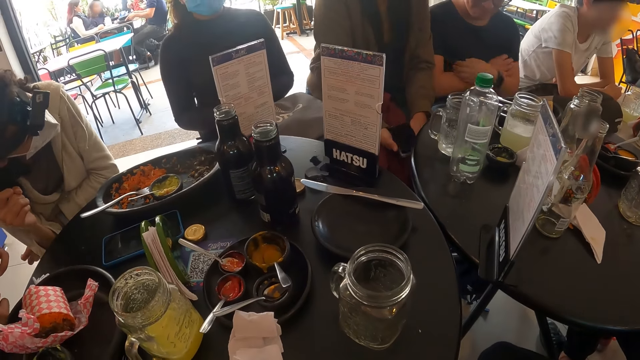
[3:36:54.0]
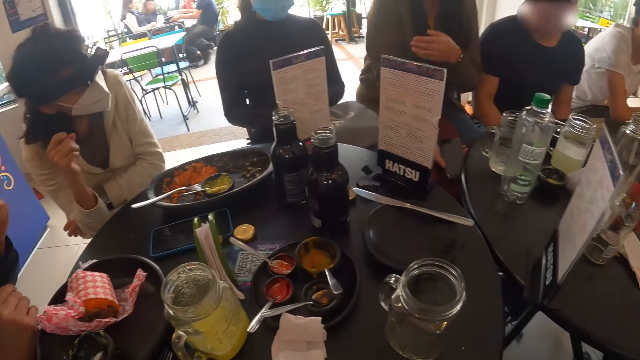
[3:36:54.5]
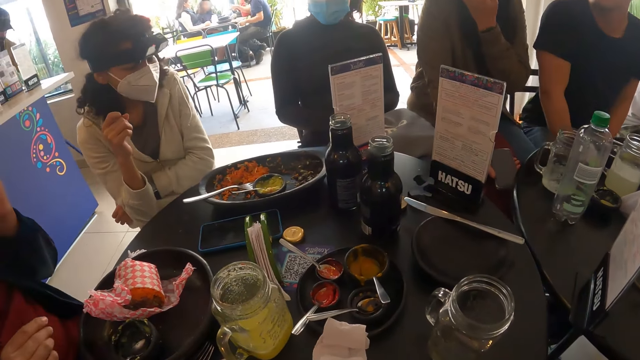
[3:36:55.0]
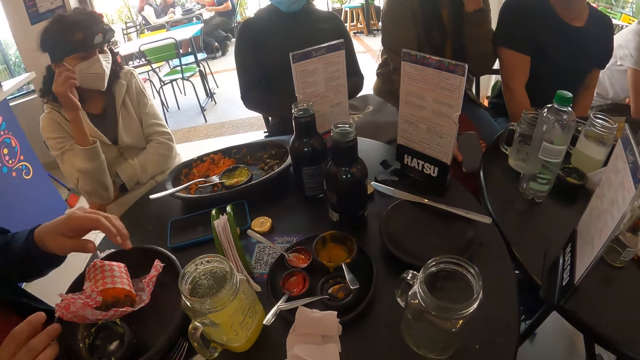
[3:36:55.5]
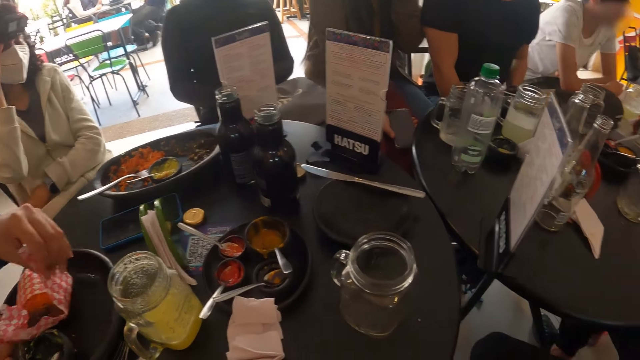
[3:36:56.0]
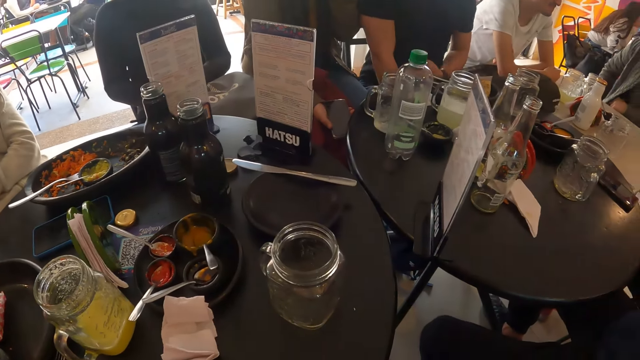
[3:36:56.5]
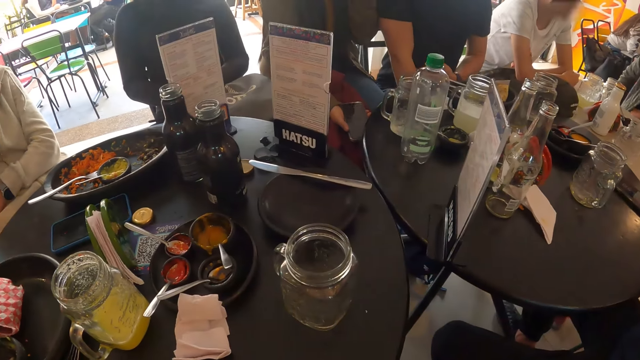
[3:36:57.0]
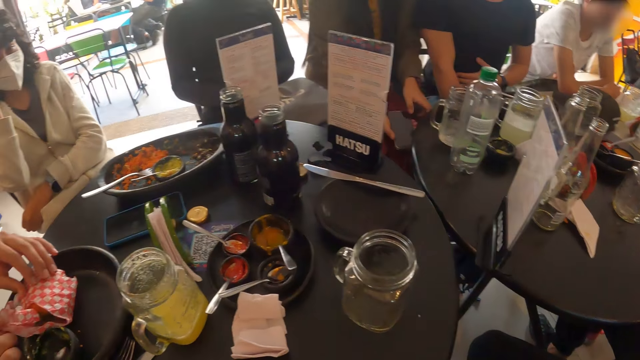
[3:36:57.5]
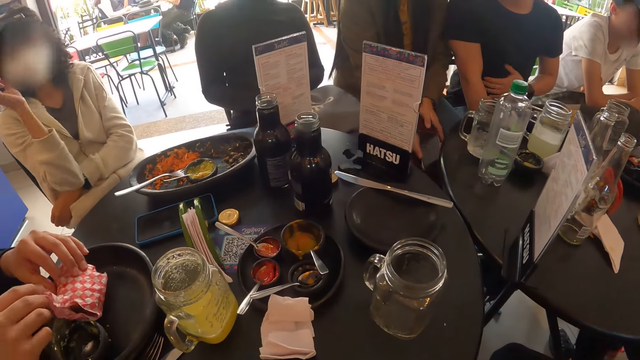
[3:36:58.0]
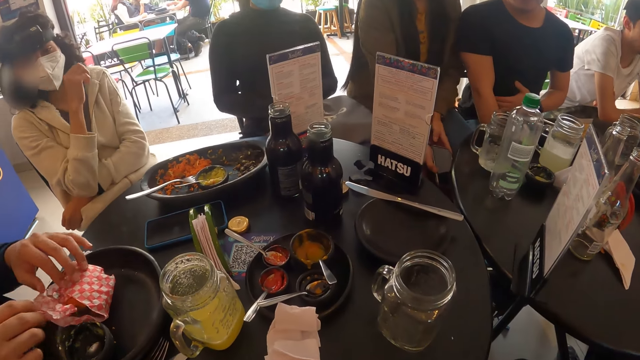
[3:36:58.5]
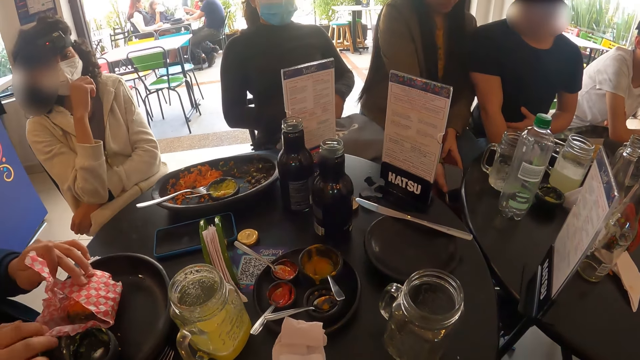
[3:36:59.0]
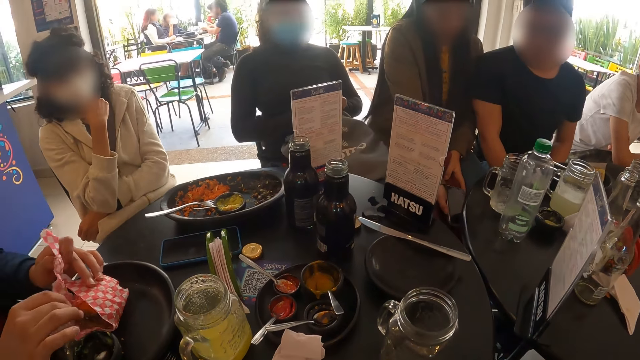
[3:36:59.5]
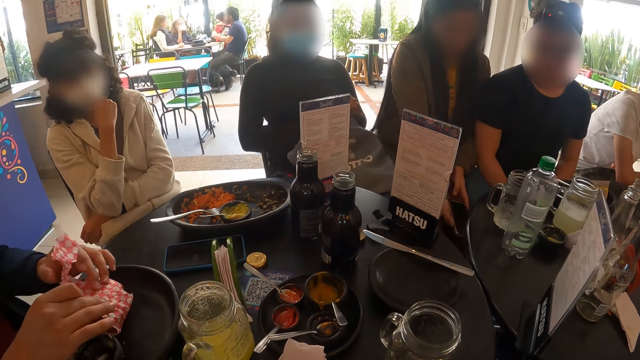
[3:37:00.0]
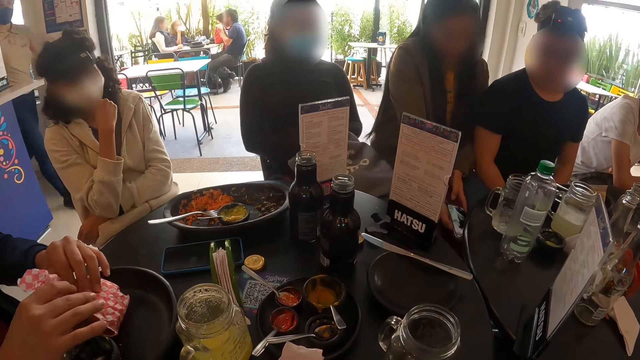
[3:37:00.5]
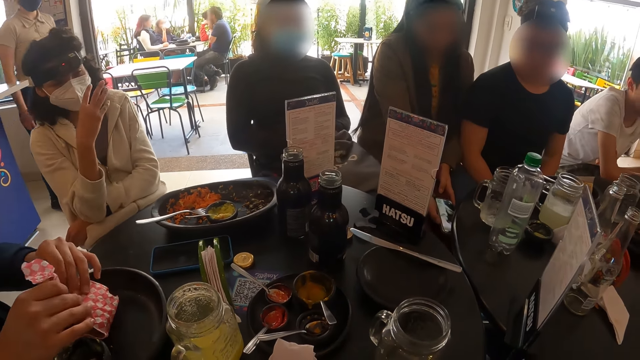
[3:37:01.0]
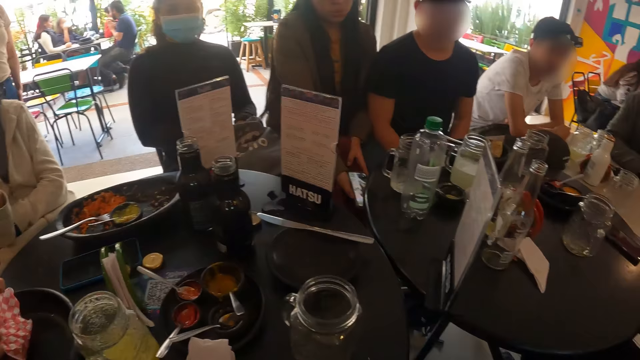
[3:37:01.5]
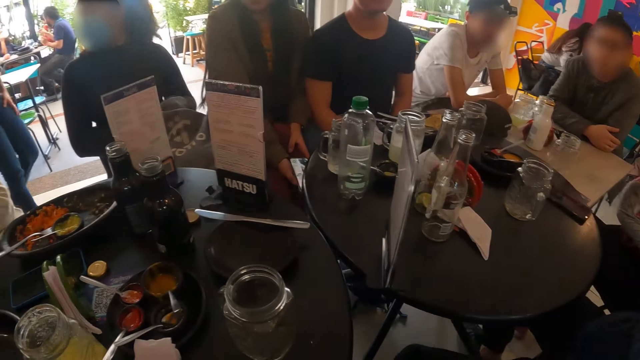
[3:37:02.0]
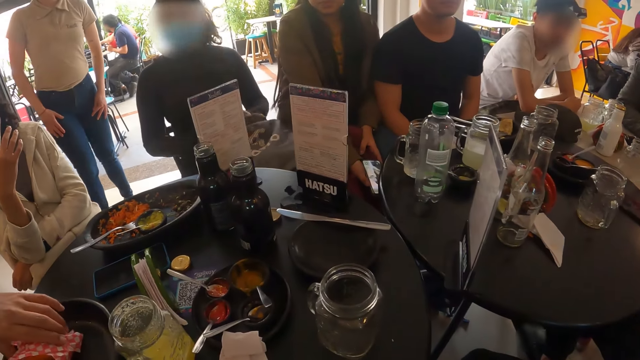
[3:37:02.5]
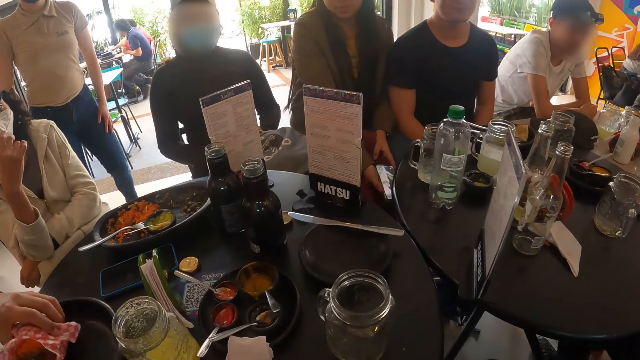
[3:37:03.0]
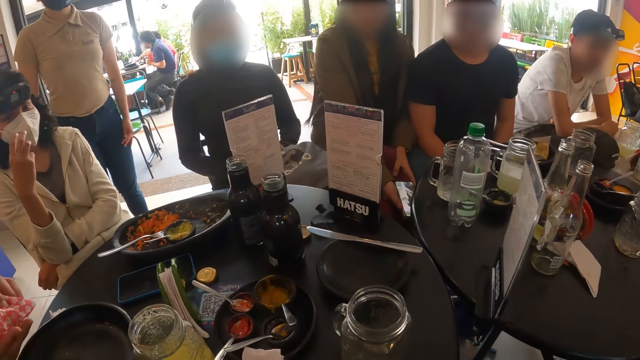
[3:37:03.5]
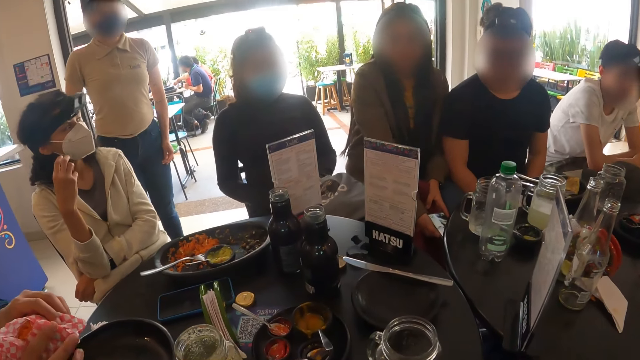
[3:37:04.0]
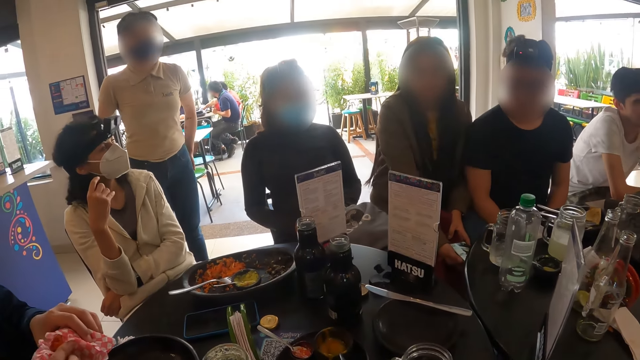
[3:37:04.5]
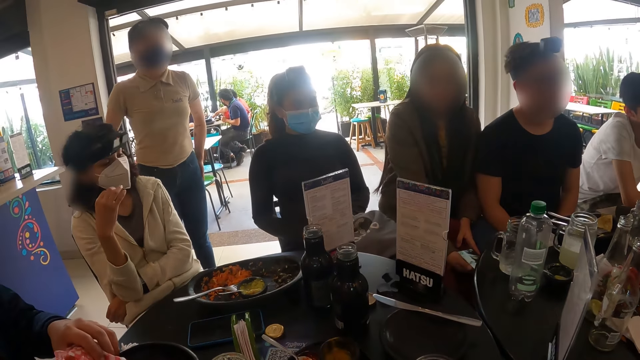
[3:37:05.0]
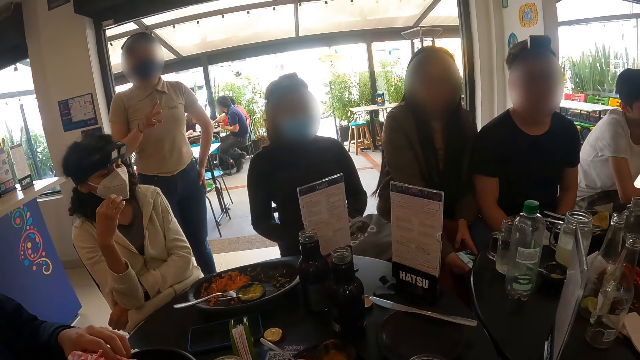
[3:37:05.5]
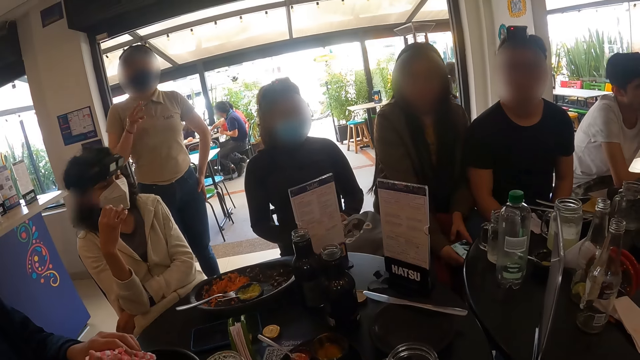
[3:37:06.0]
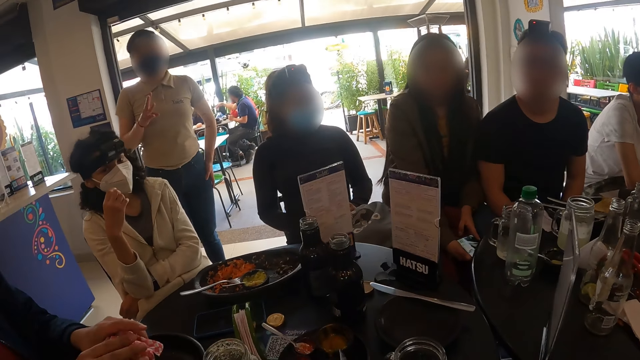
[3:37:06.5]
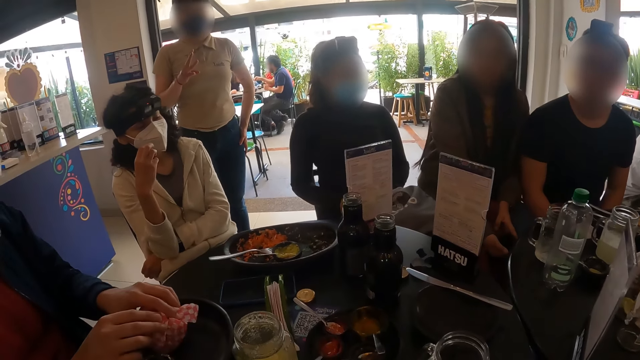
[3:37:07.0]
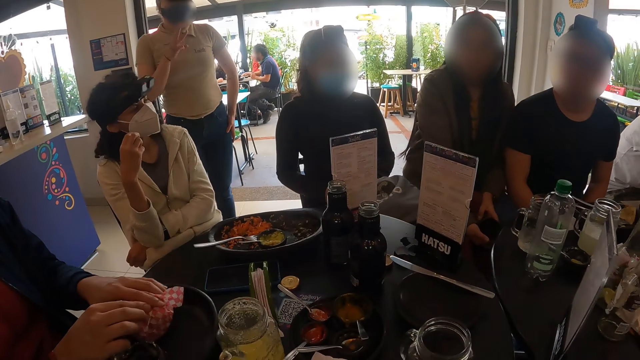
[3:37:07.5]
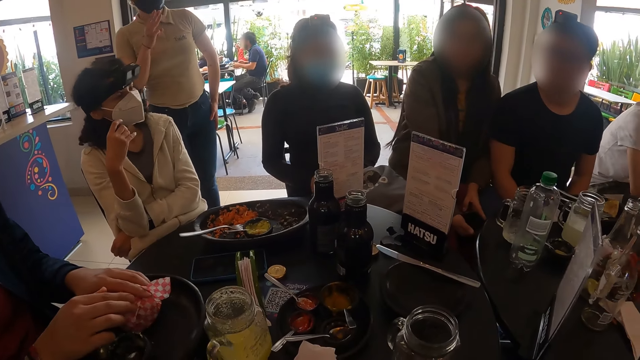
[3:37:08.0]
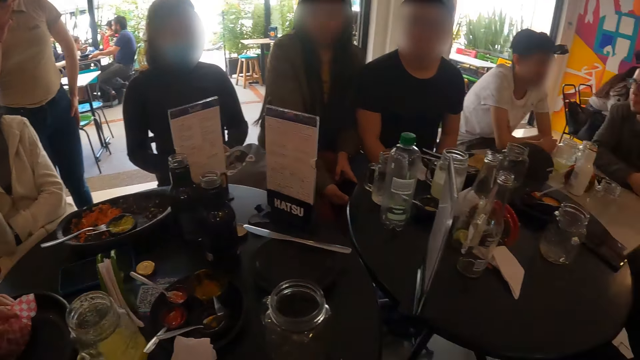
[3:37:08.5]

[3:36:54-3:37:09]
A woman adjusts the camera on her head with her right hand. The man rolls the paper on the plate on the roll of vegetables with both hands. Another man rubs his stomach with his left hand. The waitress interacts with the group of people.

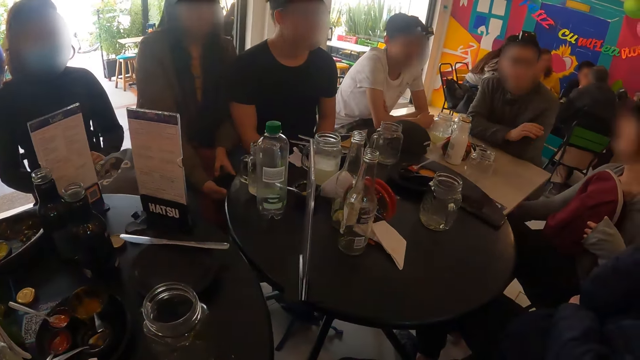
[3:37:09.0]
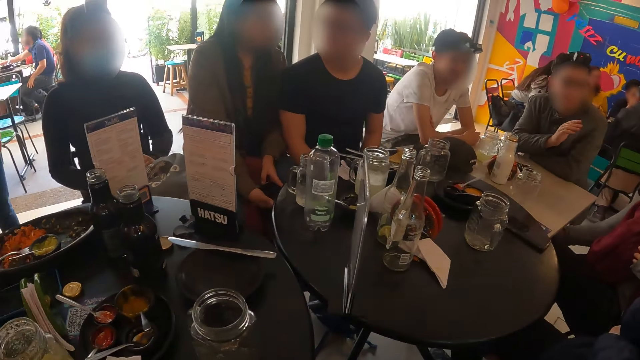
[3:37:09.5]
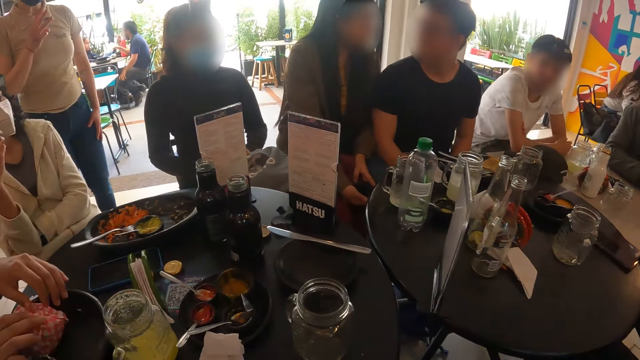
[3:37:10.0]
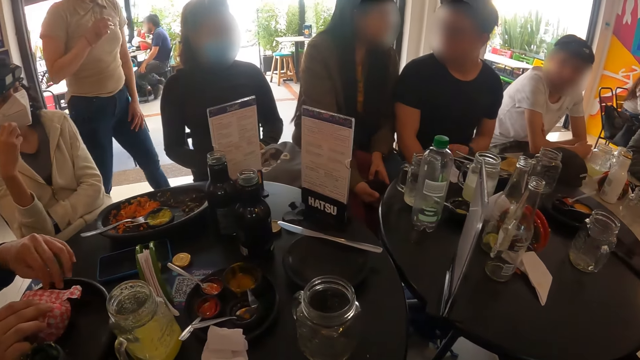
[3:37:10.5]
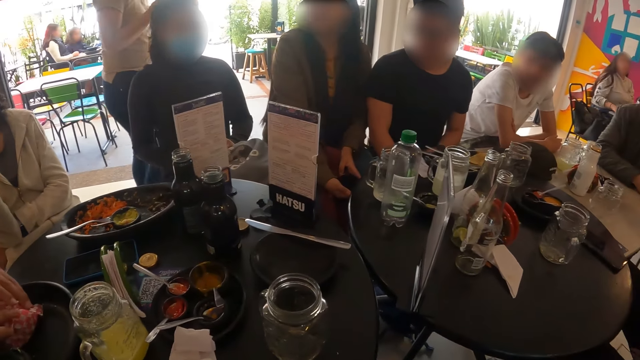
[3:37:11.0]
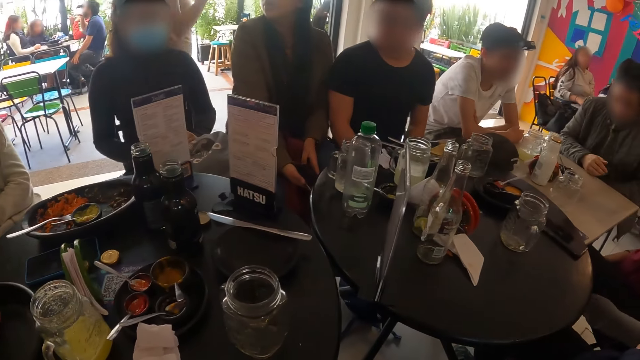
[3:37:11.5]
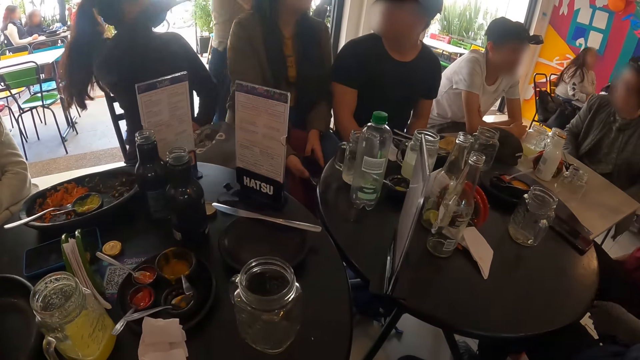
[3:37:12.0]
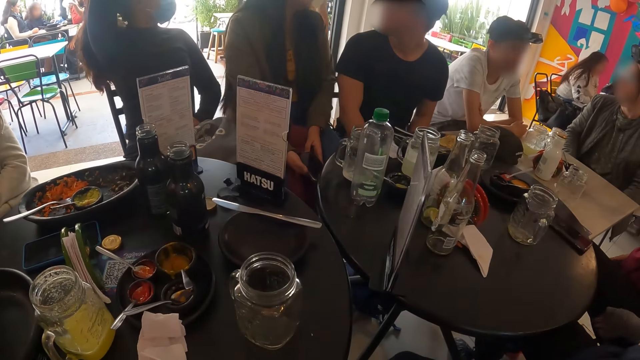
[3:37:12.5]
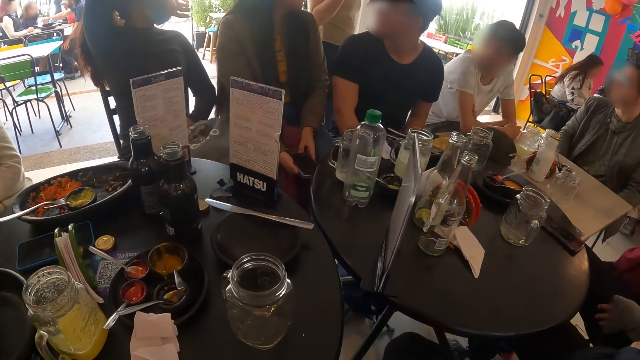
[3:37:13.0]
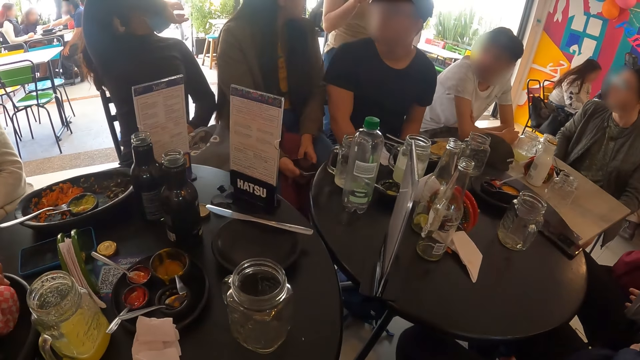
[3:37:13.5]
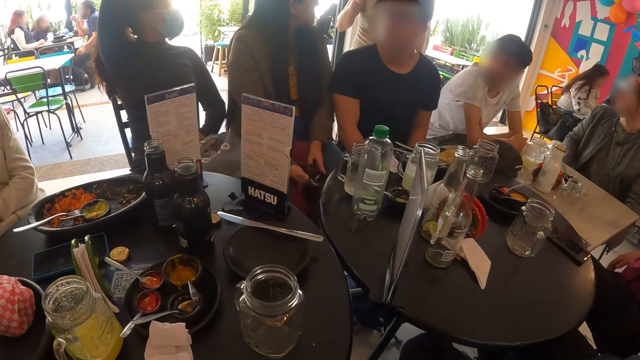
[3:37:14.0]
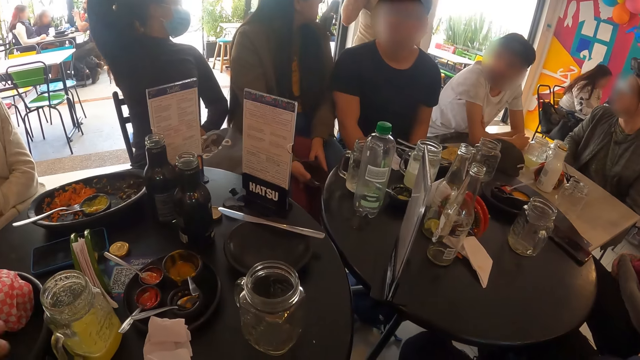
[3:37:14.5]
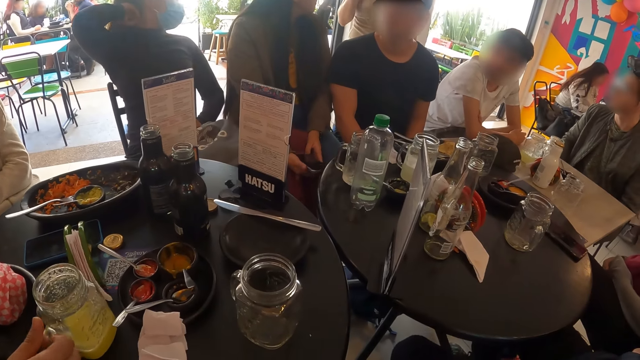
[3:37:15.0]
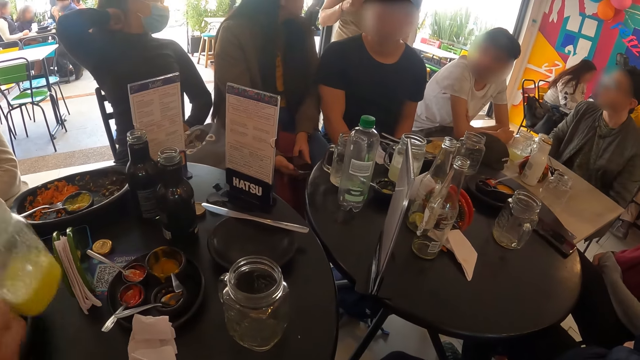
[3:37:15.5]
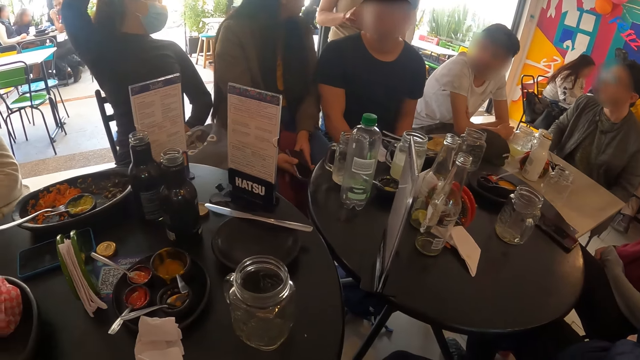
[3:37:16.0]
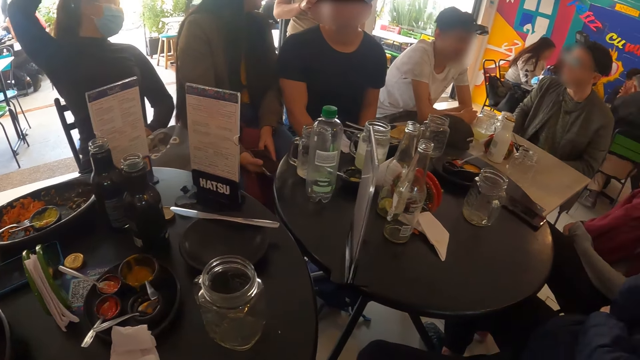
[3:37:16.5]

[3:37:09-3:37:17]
A woman interacts with another woman in the restaurant.
